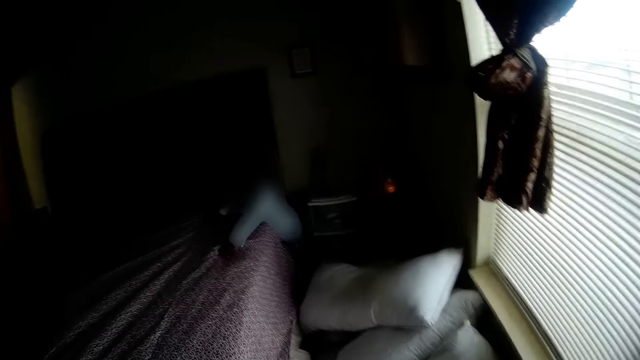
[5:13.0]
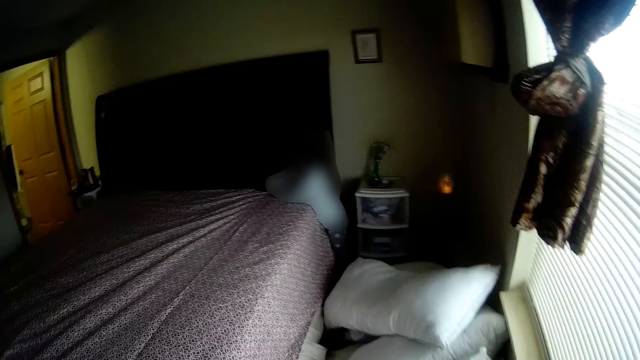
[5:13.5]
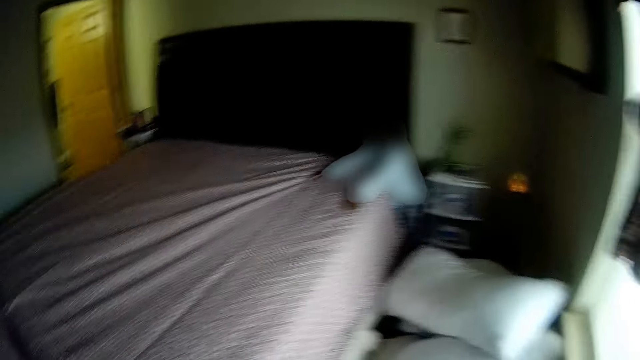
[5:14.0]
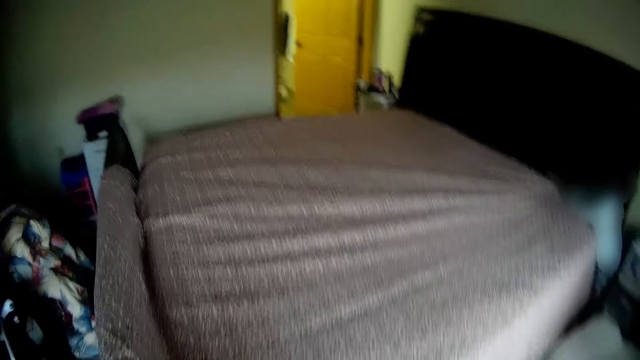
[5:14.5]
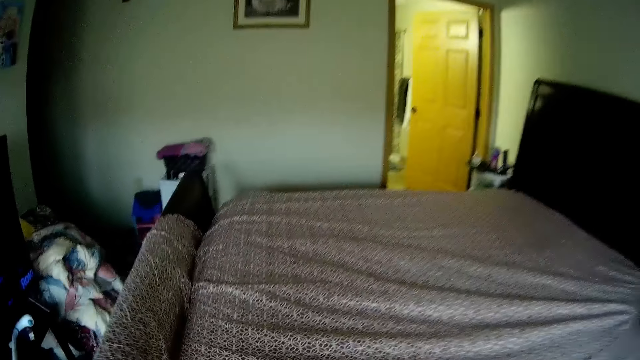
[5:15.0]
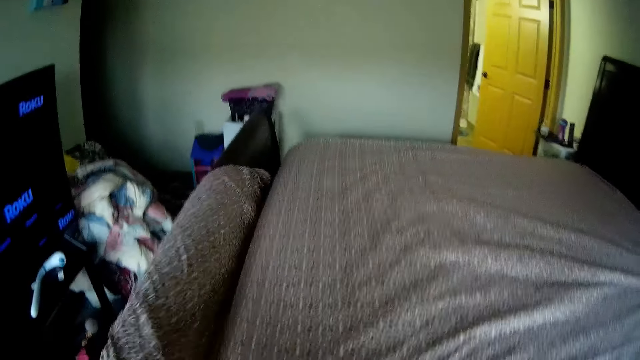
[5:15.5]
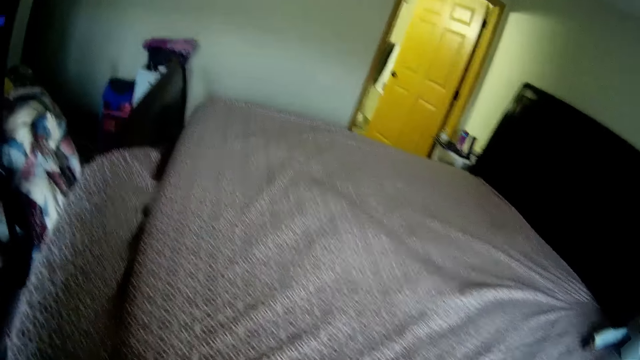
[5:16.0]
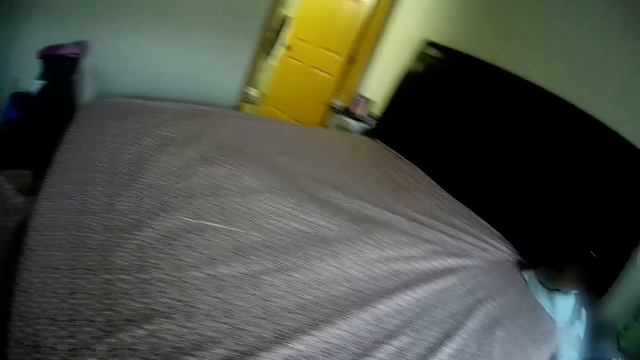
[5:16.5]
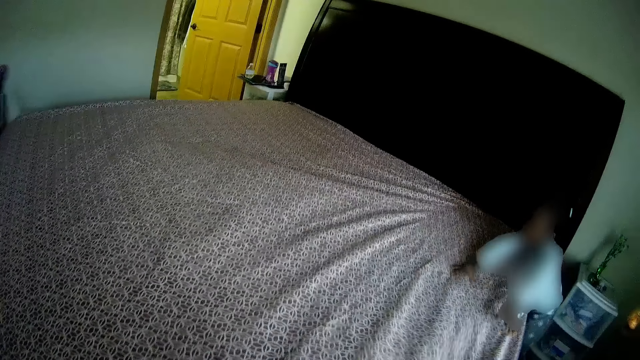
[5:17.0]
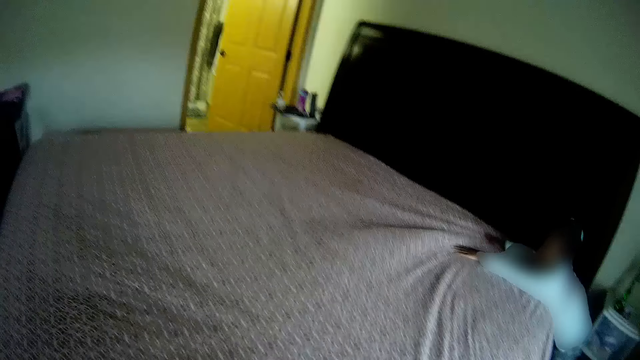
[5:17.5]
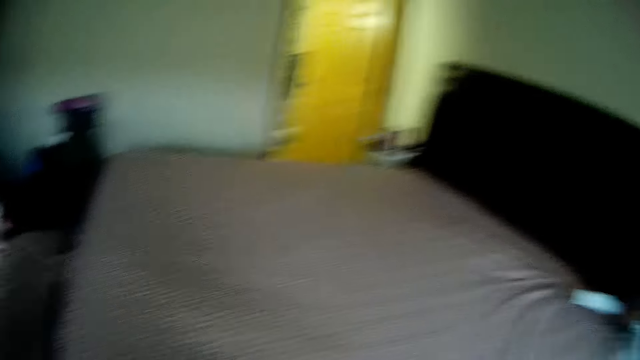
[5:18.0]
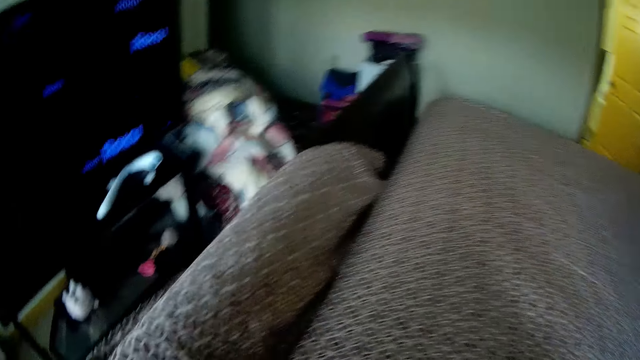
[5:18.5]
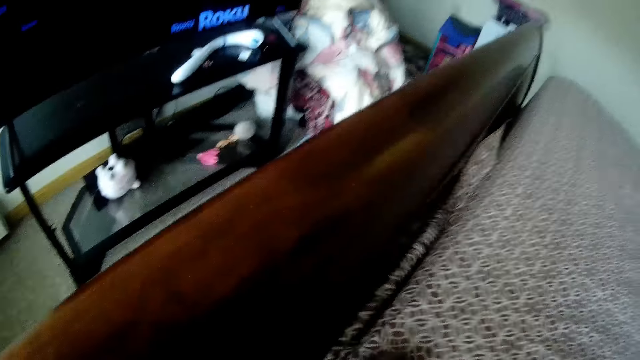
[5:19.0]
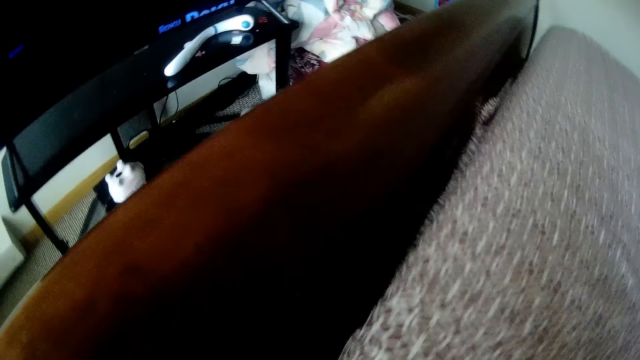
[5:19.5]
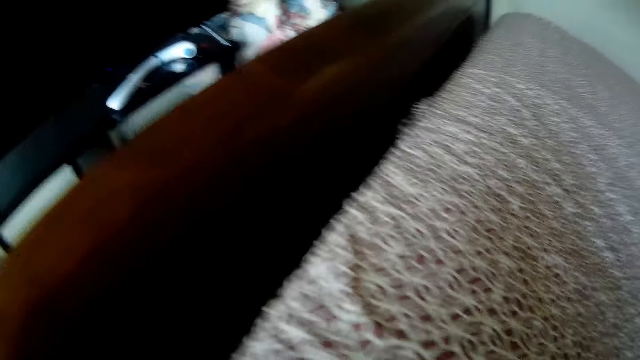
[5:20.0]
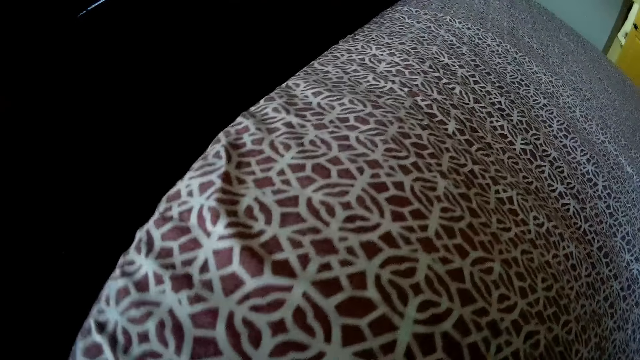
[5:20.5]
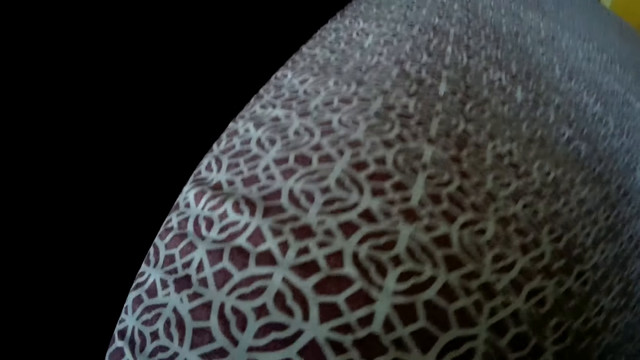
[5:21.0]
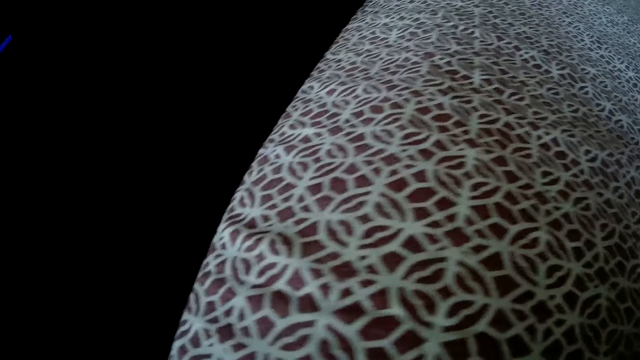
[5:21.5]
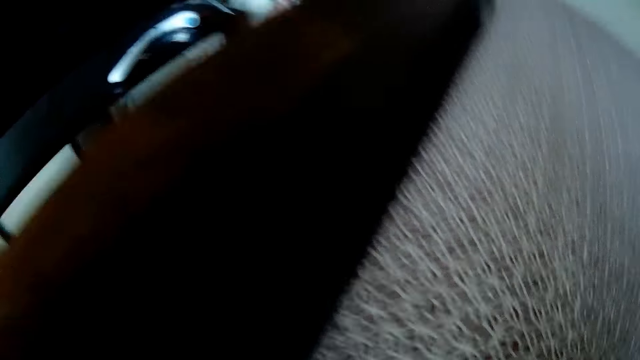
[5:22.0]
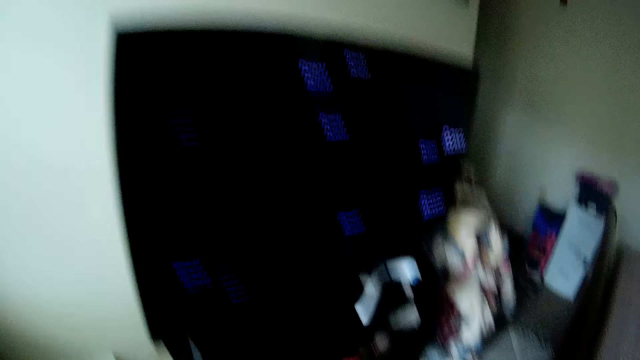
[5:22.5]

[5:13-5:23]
The girl smoothens the bed with both hands.

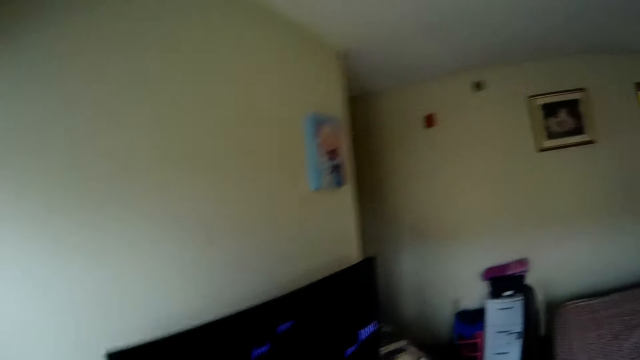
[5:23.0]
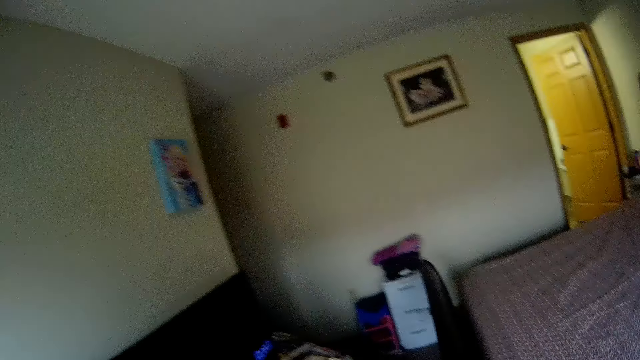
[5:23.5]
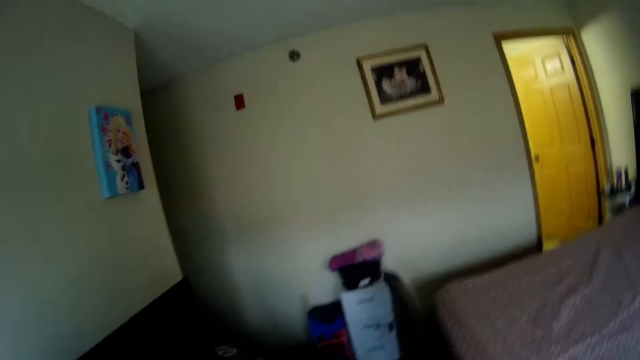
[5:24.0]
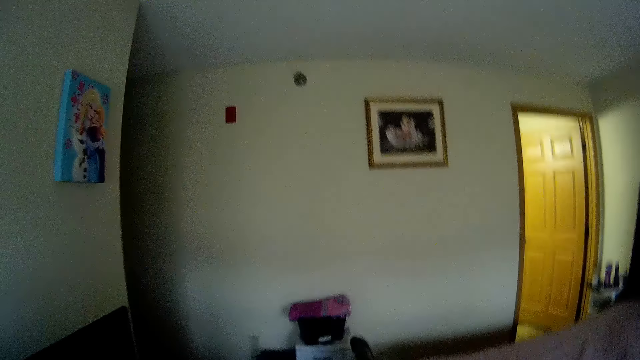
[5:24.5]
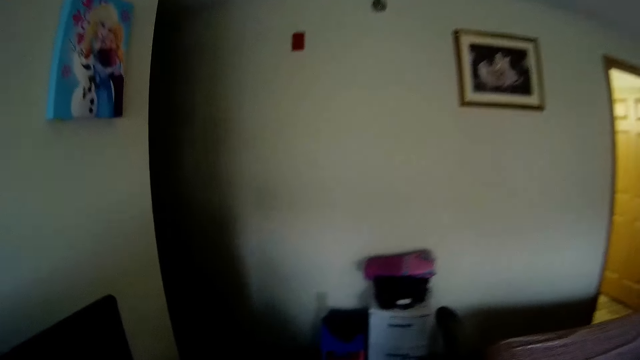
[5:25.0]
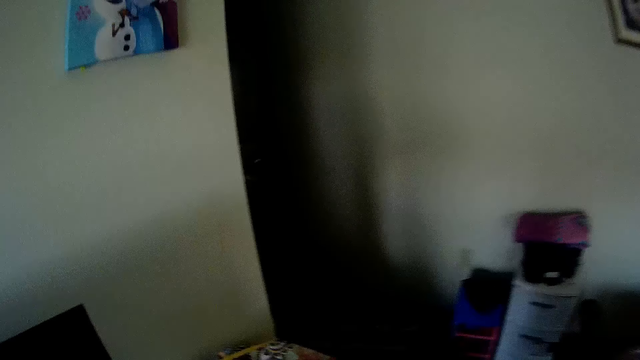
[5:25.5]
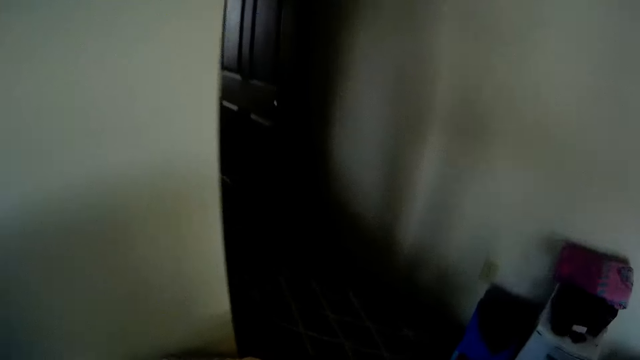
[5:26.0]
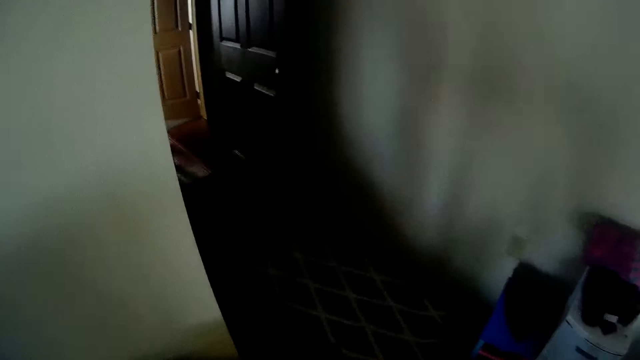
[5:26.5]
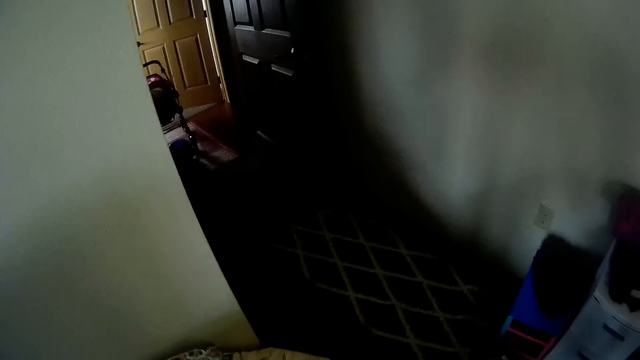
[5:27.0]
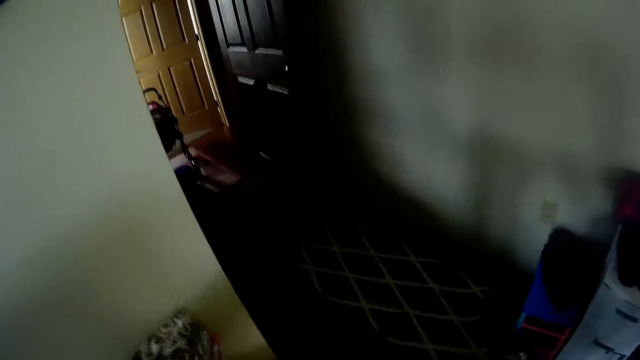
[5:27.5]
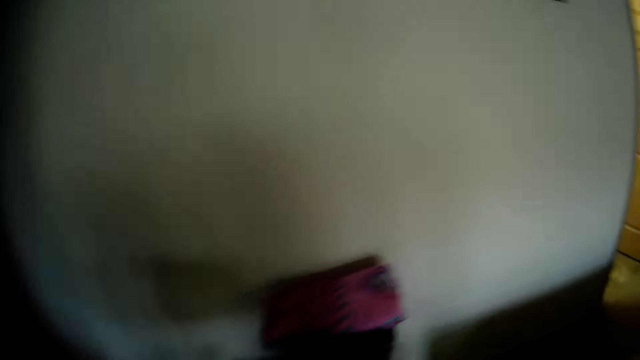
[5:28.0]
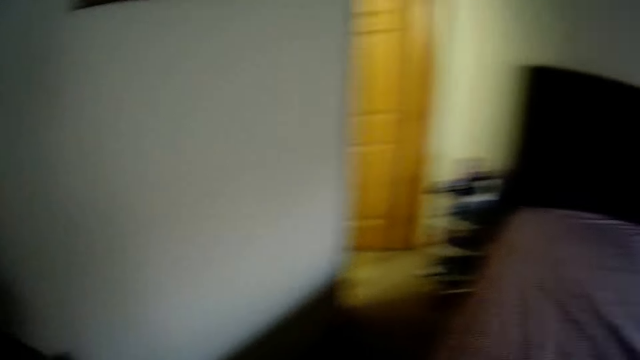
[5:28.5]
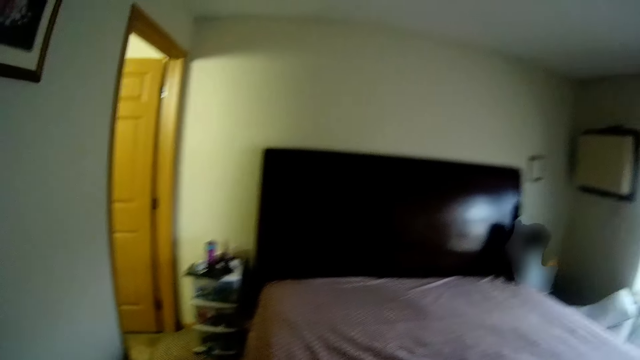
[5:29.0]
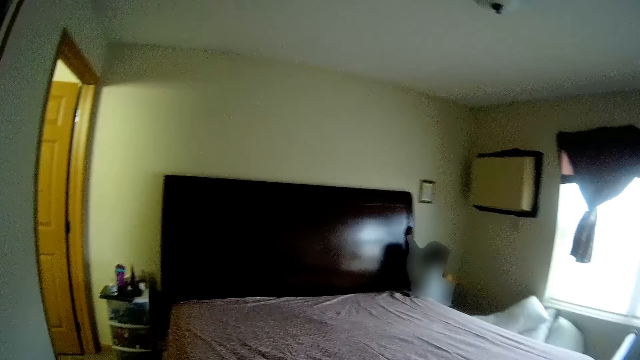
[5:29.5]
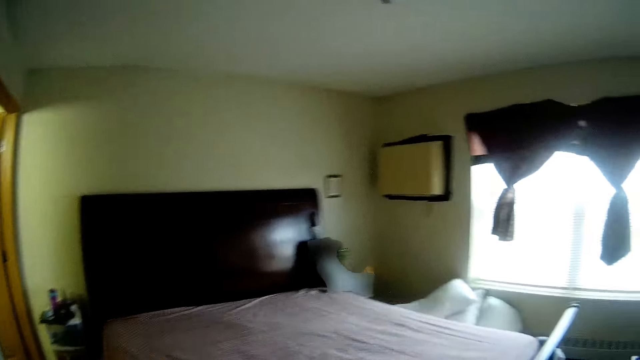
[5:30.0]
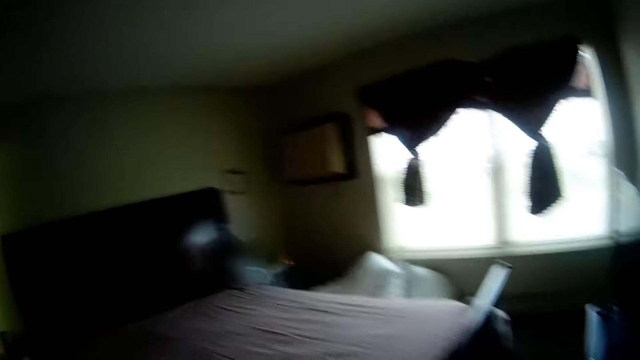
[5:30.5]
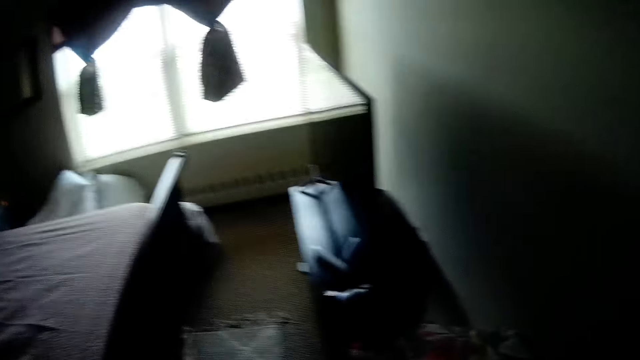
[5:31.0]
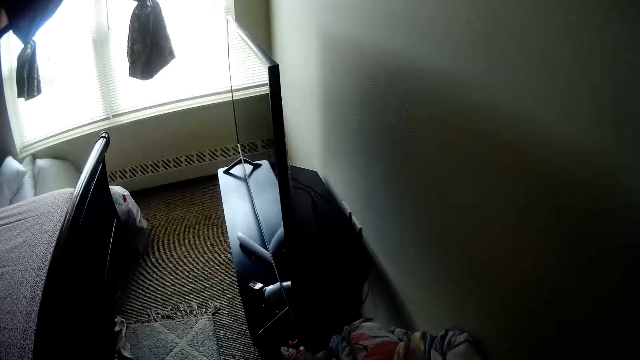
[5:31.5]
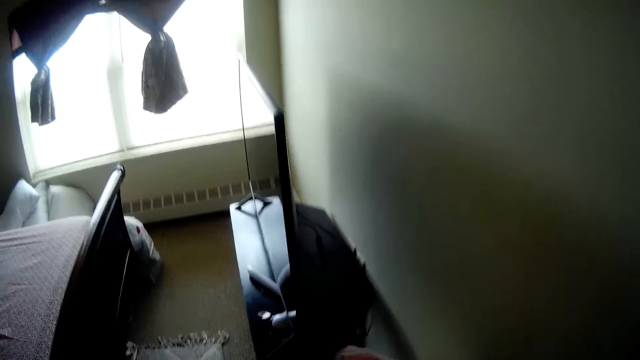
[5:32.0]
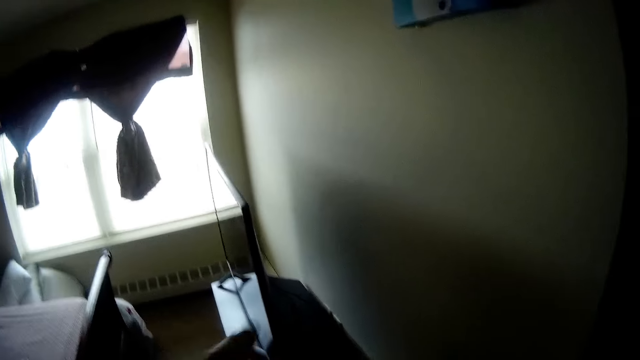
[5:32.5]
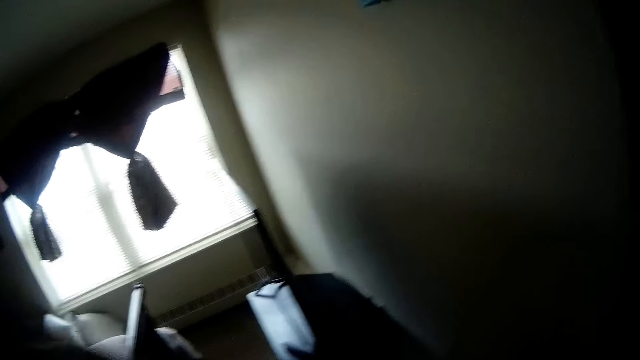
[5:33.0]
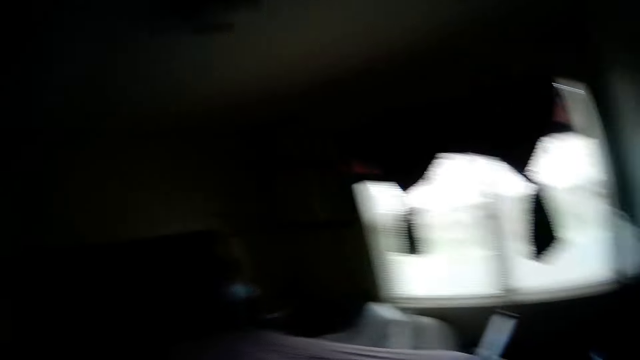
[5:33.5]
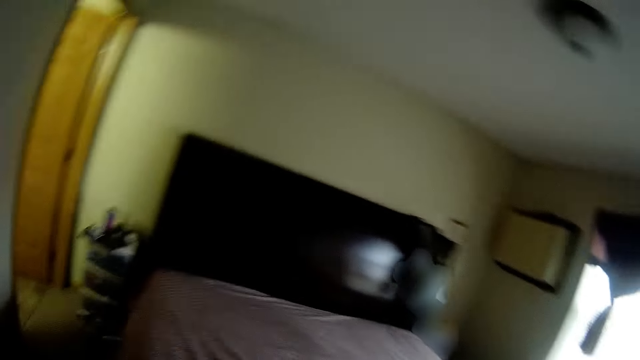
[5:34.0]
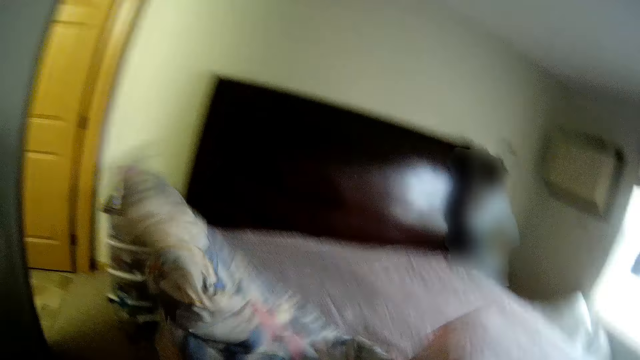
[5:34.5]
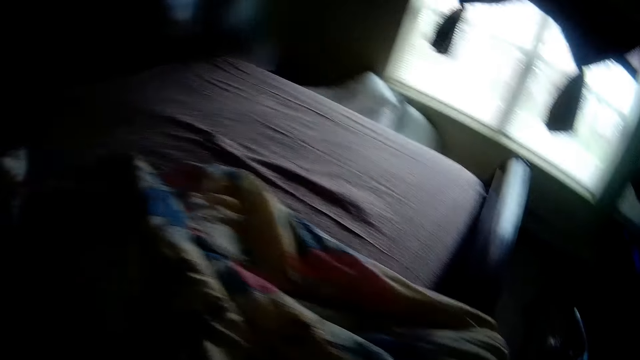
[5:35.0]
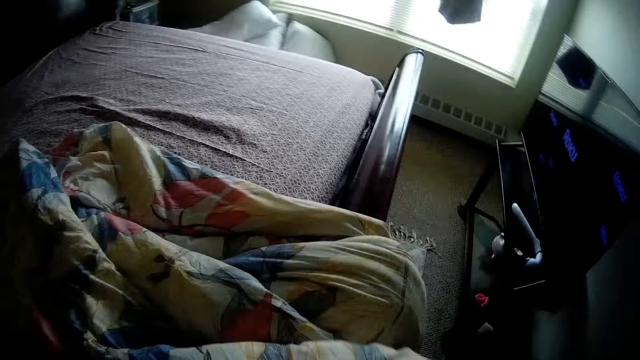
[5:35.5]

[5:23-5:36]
The camera wearer converses with the baby. She moves around the room. She converses with the baby. The girl places her right palm on the right side of the bed's headboard. The camera wearer holds a duvet with her right hand. She throws the duvet on the bed with both hands. She spreads the bed with the duvet.
